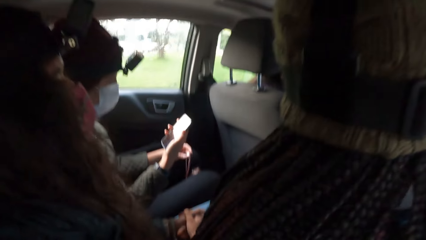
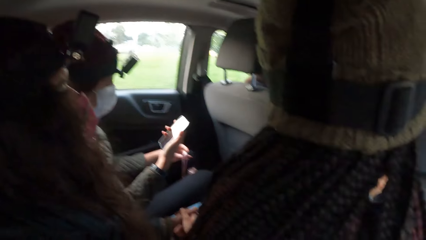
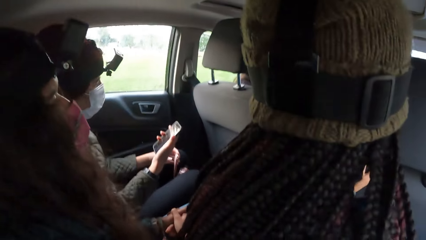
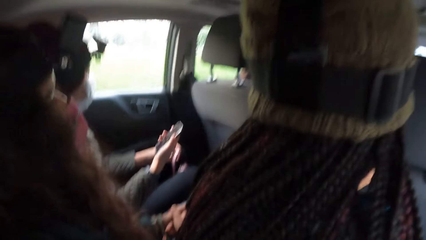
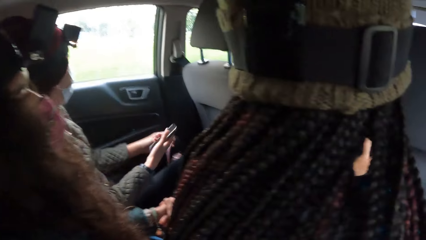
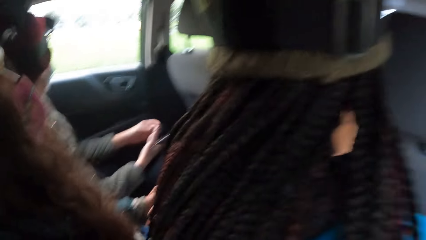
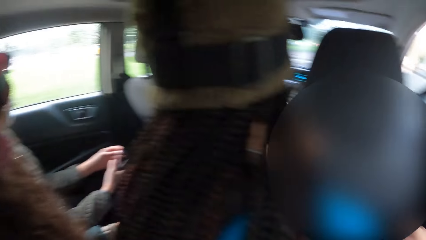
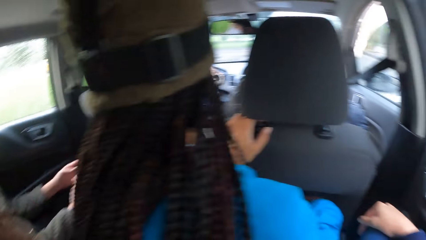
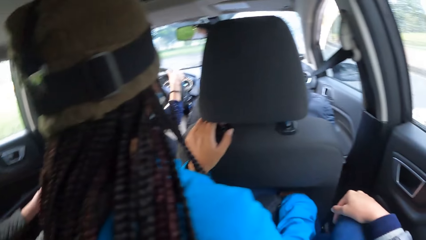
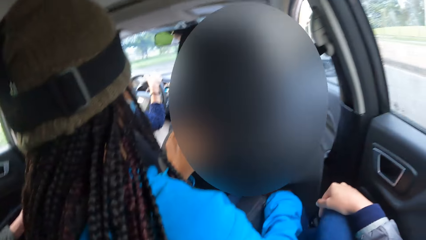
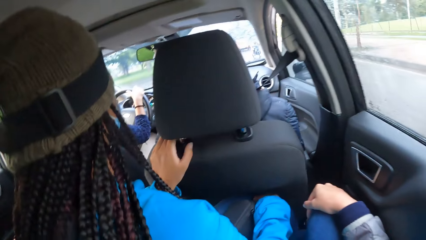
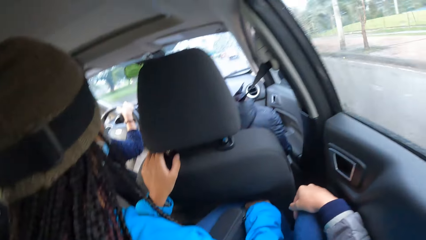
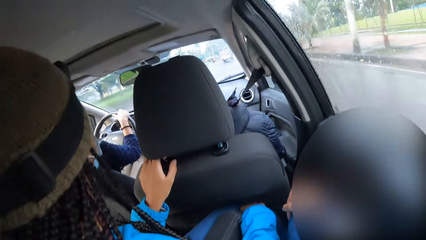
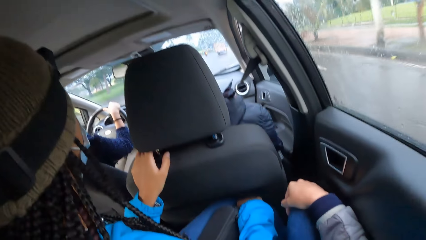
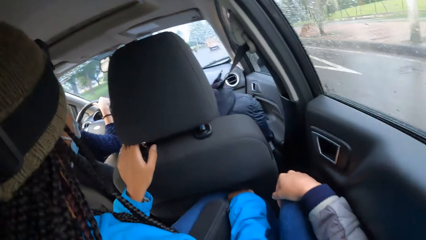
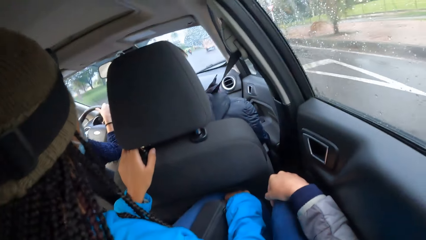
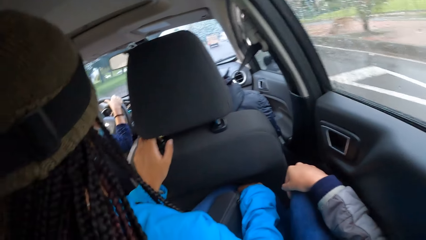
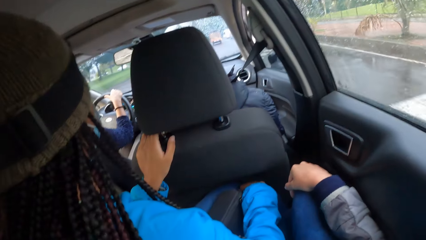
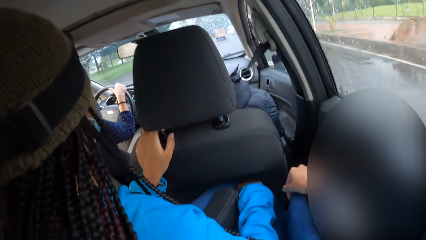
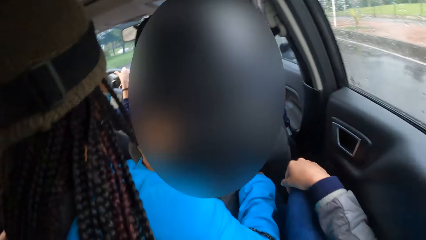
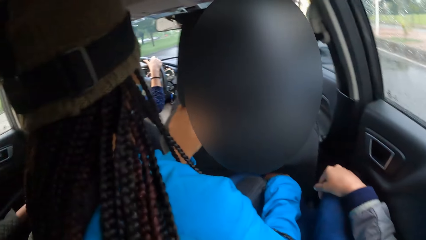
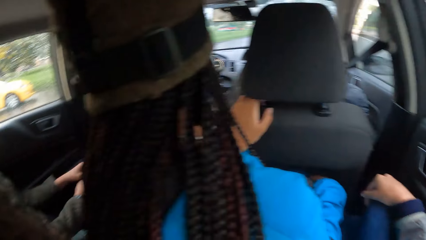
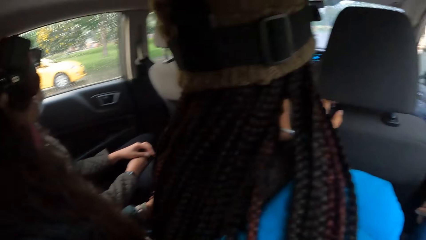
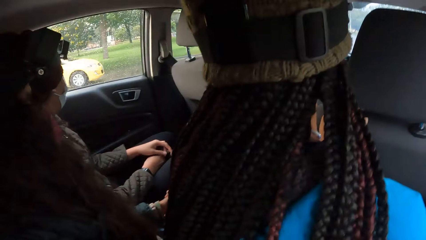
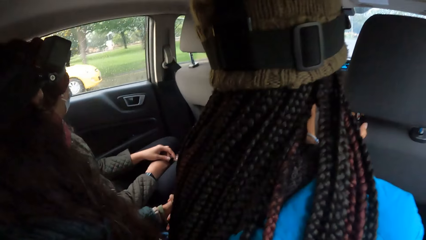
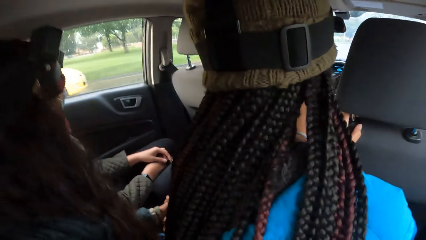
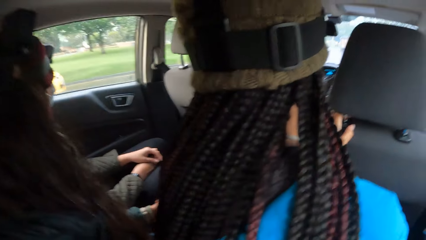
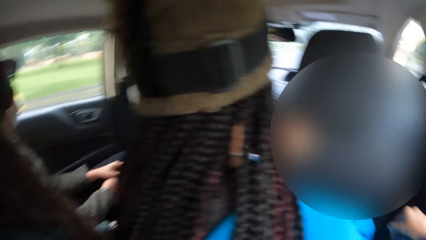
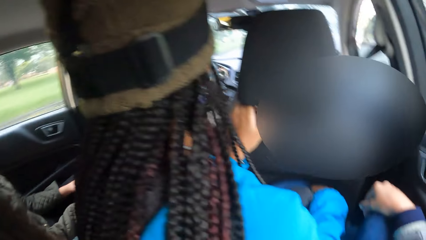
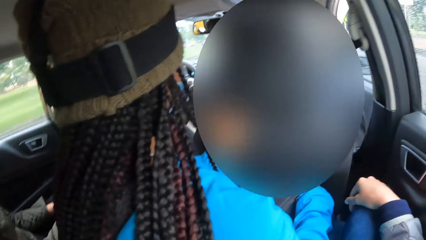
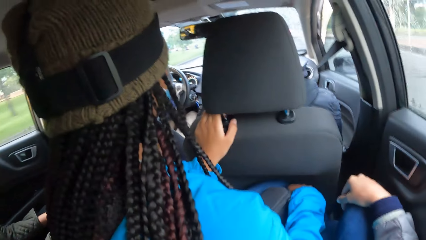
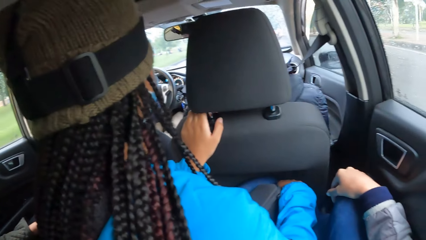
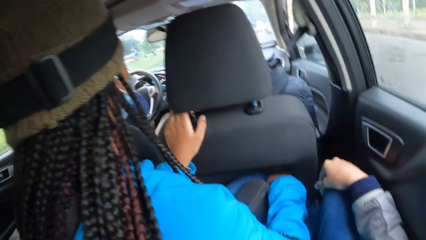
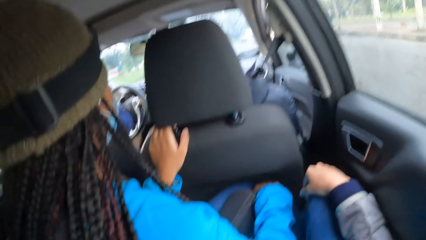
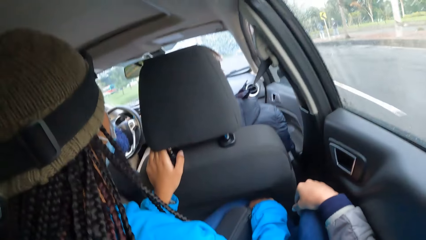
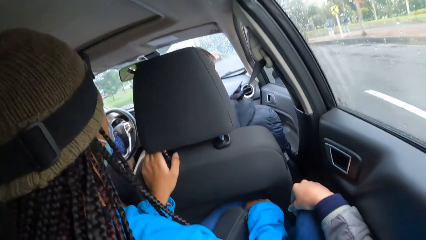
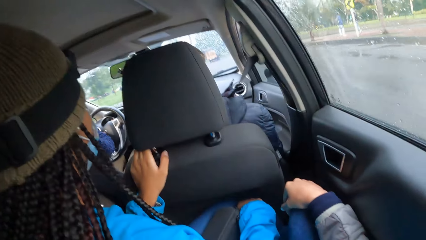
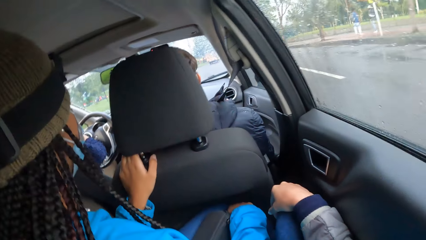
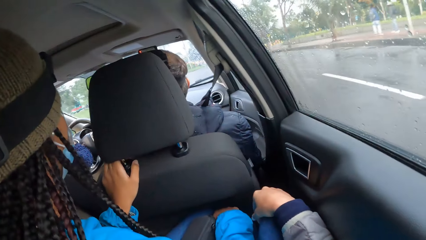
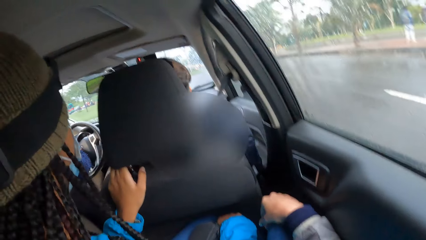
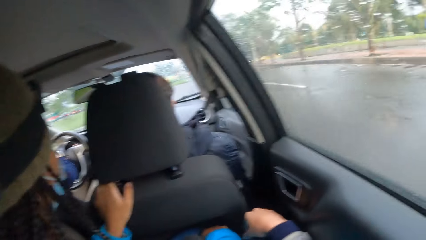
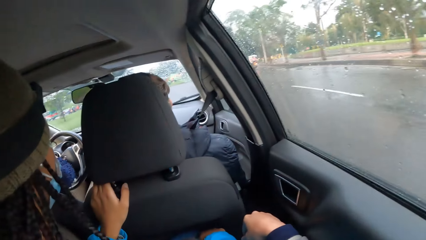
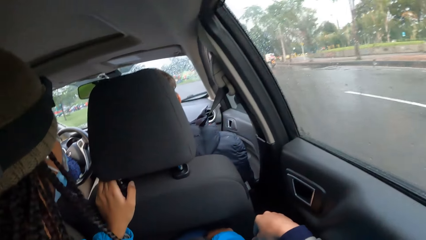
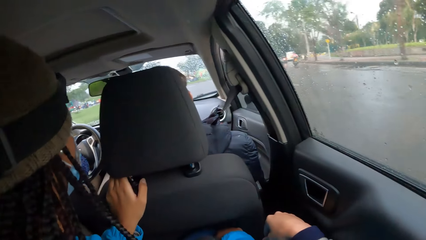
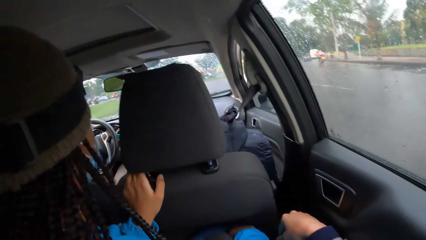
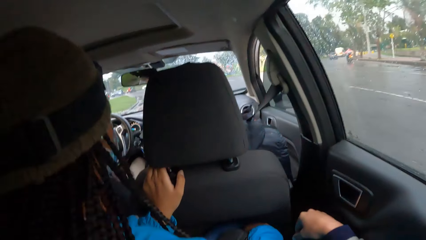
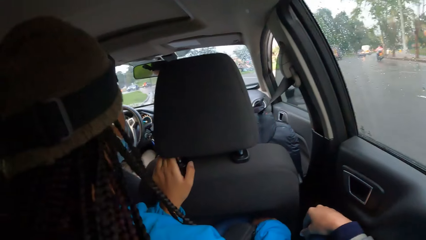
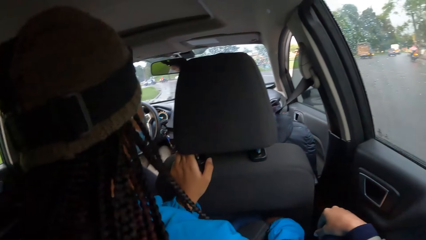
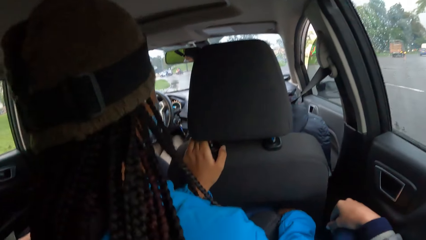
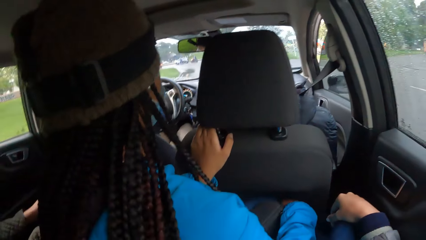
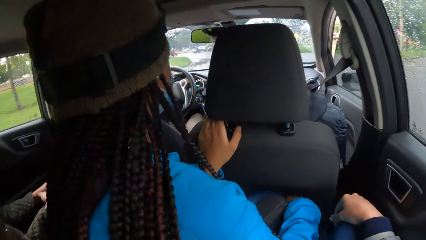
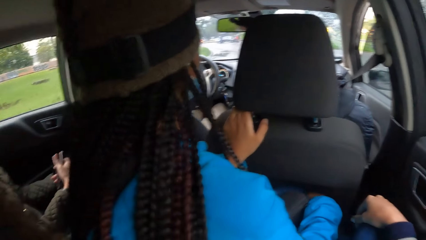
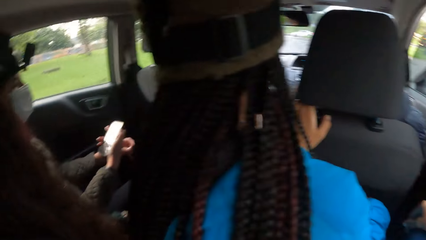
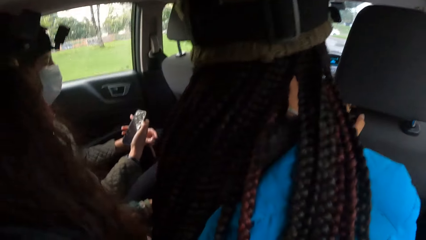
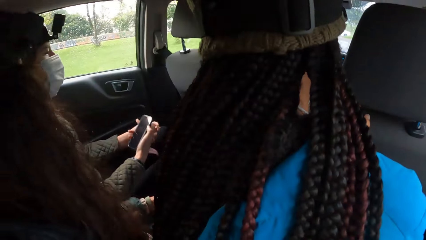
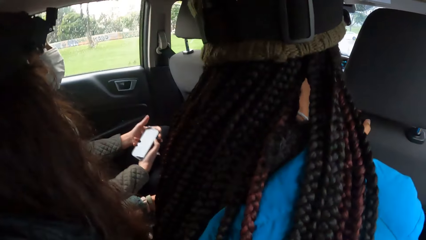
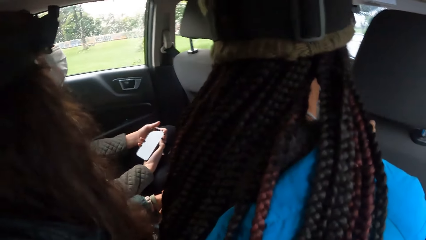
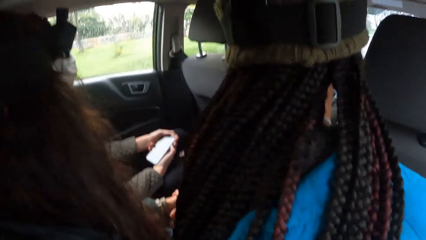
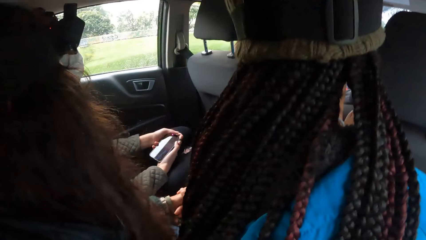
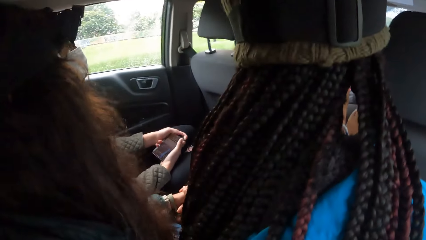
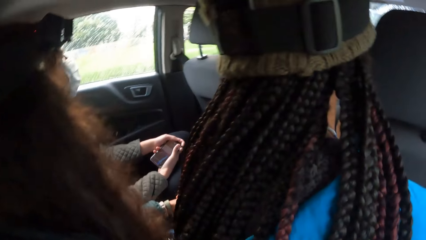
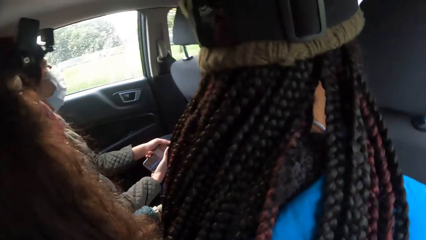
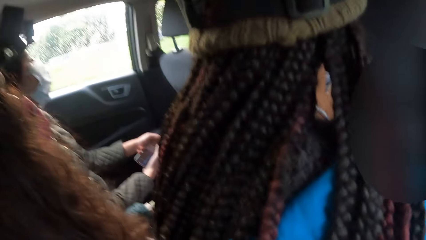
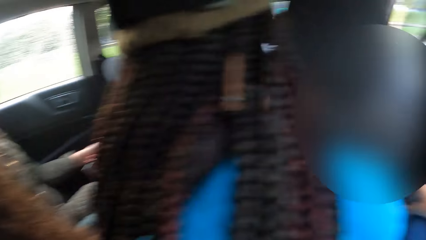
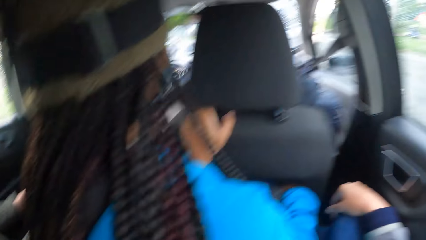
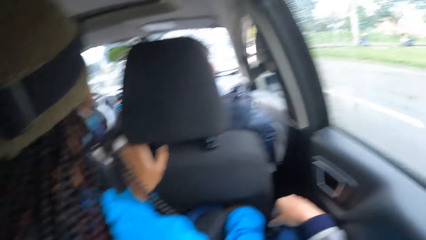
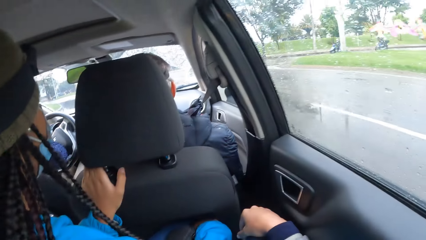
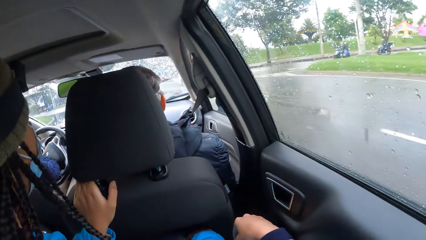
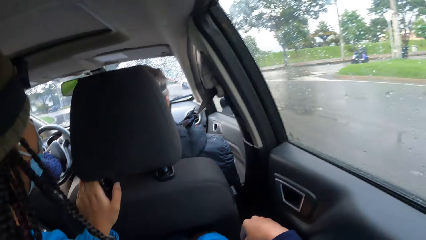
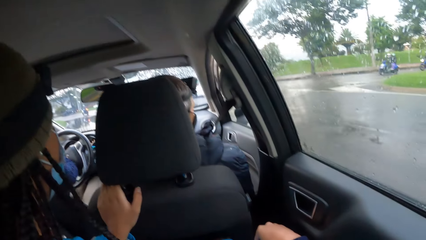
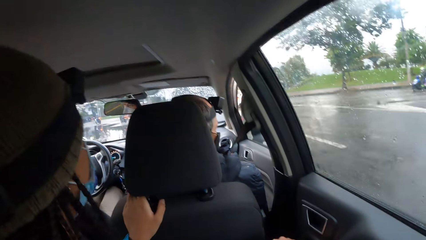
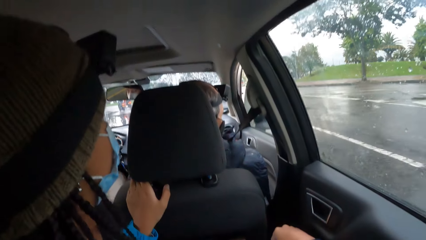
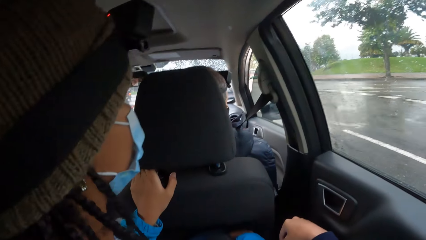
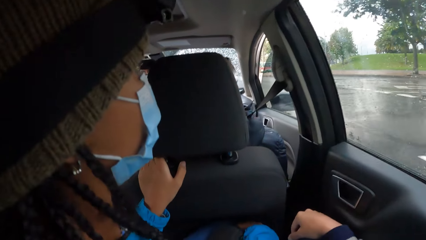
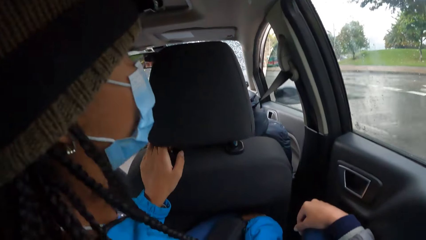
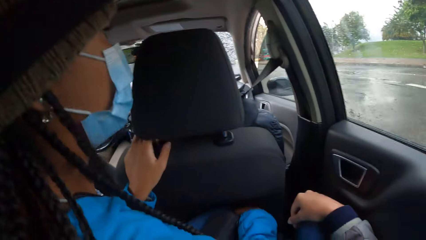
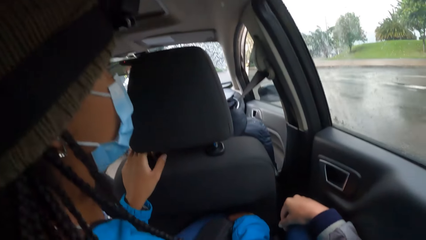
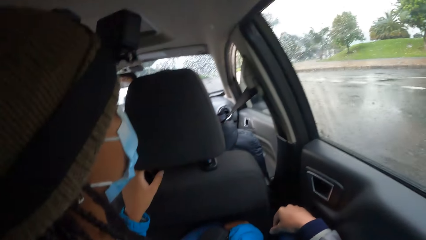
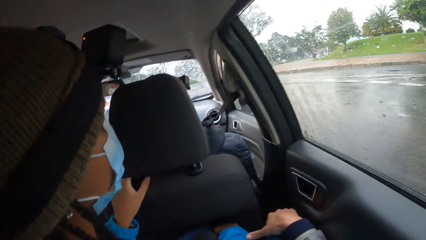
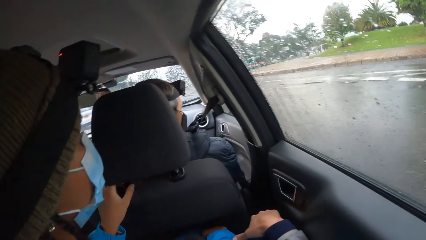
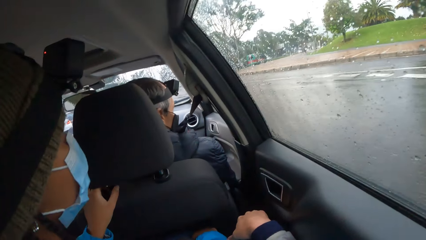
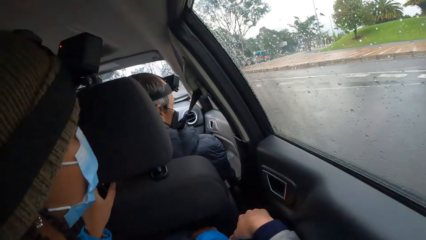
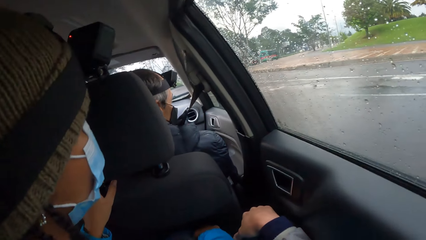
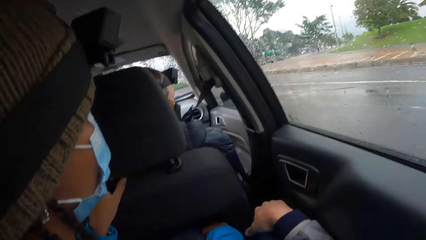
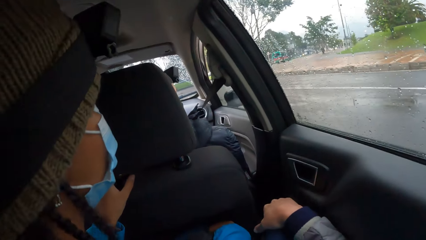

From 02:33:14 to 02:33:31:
A woman drives a car with both hands. The camera wearer looks outside the car. They look at the people in the car. They look outside the car. They look at the people in the car. They look outside the car.
